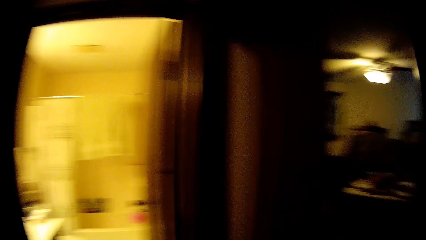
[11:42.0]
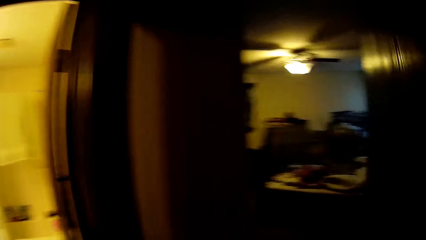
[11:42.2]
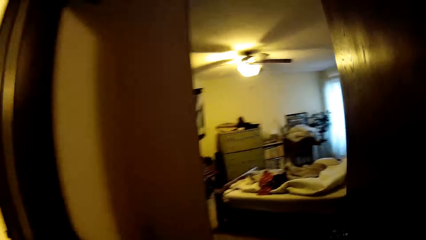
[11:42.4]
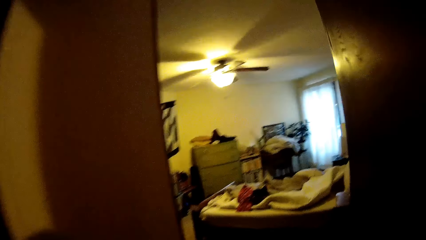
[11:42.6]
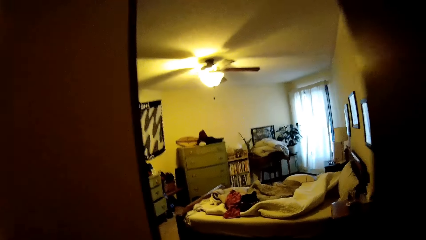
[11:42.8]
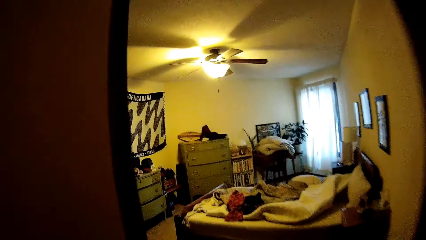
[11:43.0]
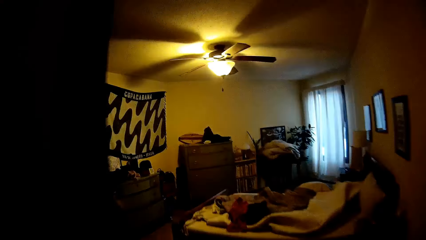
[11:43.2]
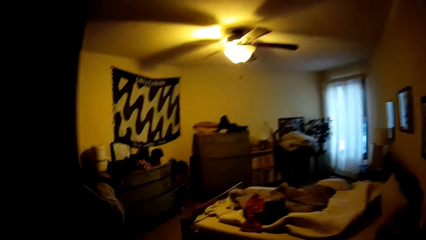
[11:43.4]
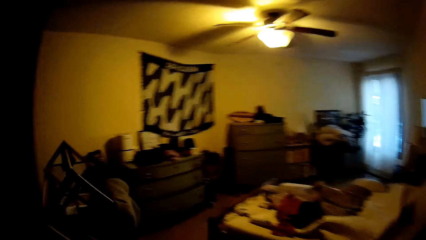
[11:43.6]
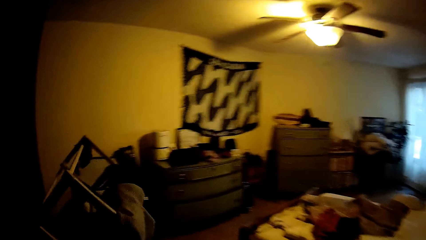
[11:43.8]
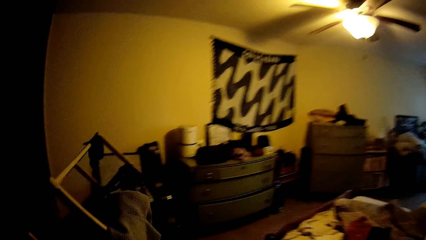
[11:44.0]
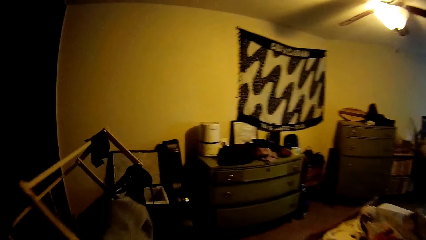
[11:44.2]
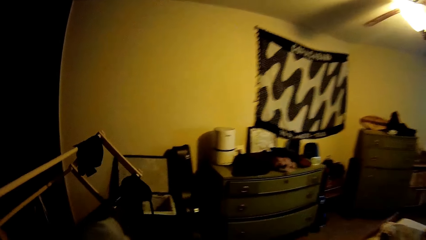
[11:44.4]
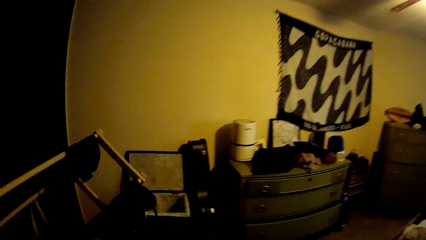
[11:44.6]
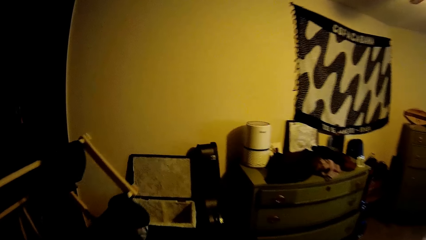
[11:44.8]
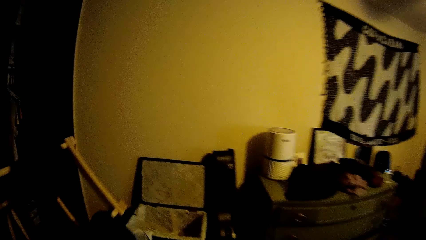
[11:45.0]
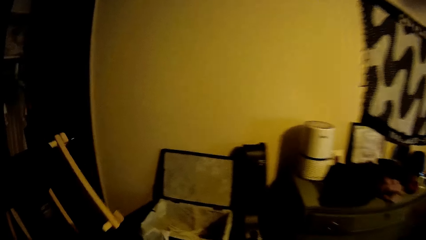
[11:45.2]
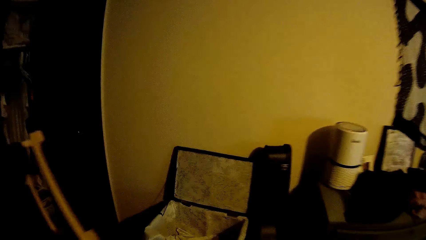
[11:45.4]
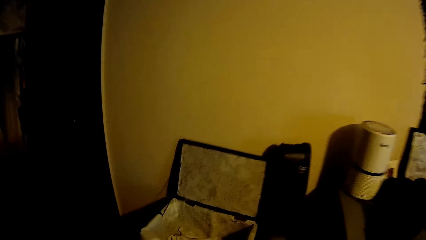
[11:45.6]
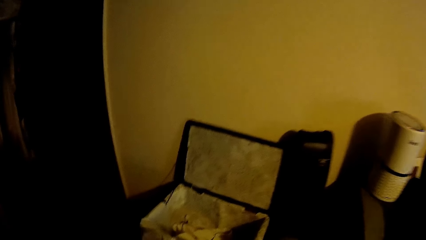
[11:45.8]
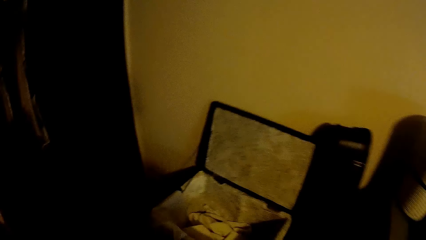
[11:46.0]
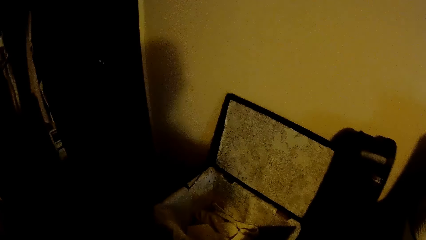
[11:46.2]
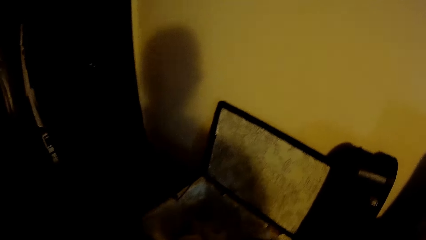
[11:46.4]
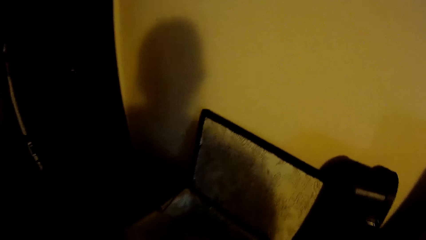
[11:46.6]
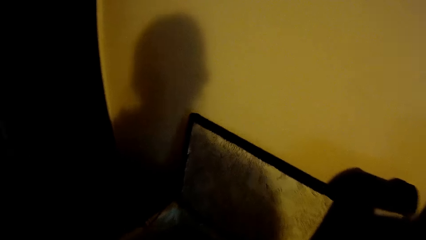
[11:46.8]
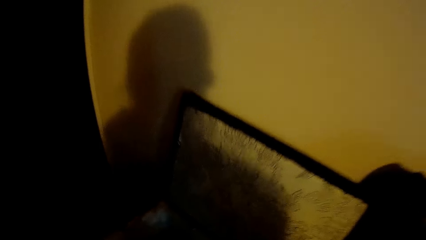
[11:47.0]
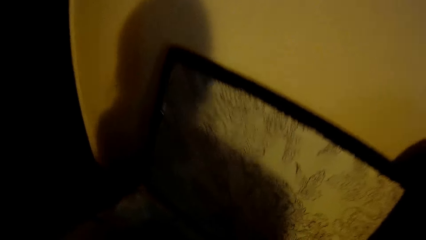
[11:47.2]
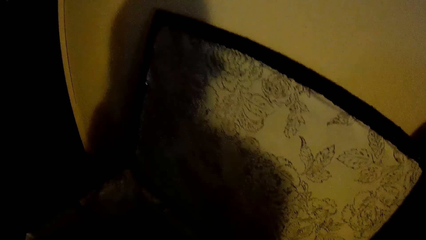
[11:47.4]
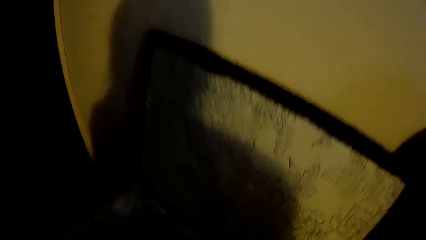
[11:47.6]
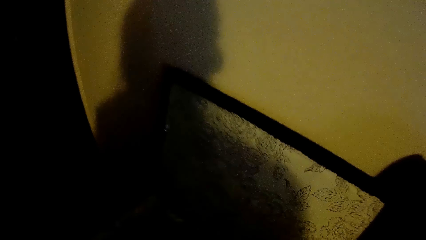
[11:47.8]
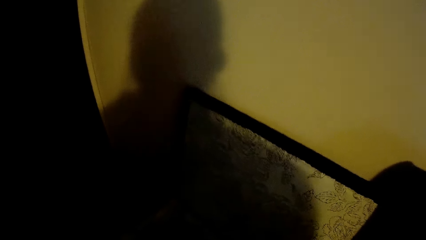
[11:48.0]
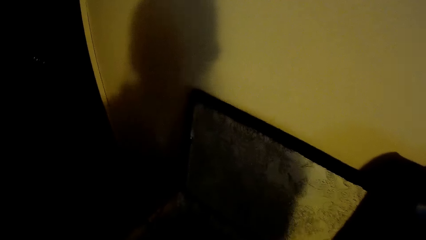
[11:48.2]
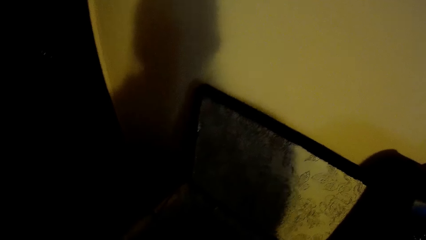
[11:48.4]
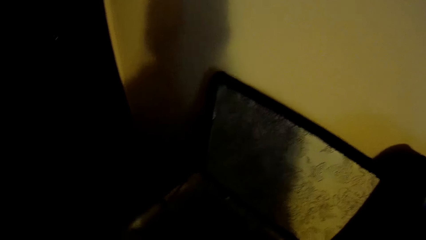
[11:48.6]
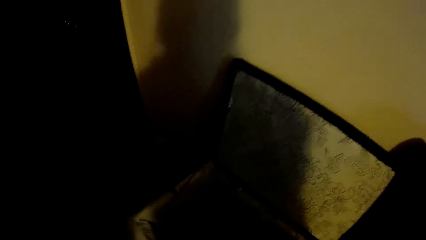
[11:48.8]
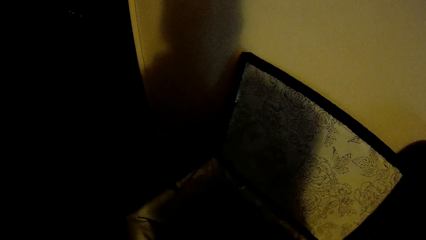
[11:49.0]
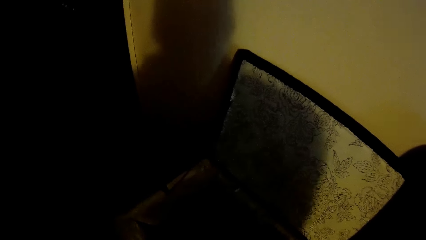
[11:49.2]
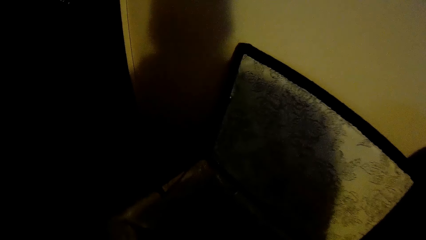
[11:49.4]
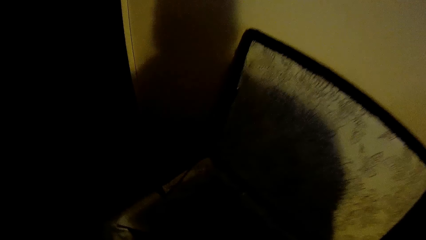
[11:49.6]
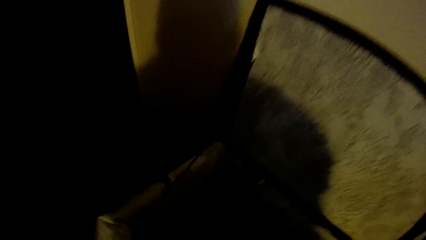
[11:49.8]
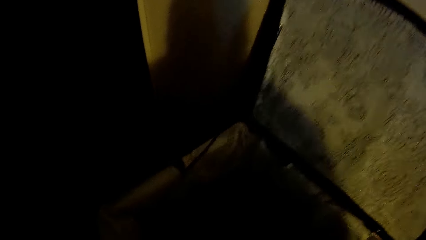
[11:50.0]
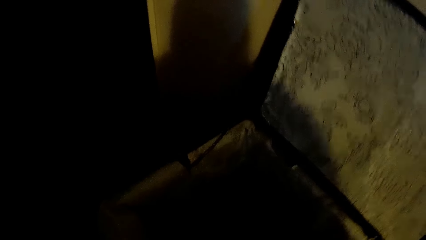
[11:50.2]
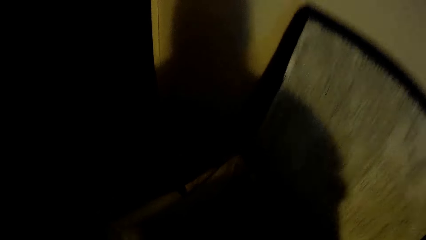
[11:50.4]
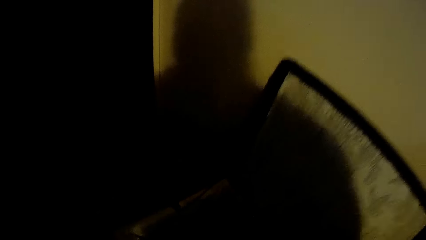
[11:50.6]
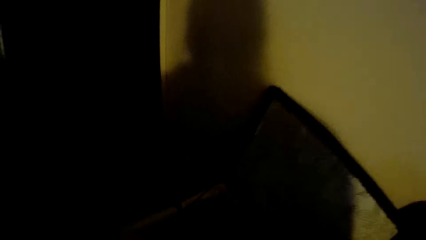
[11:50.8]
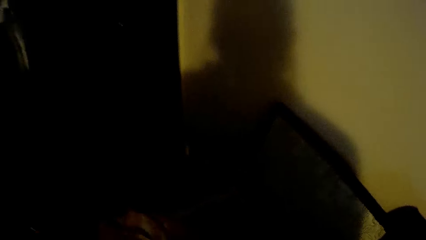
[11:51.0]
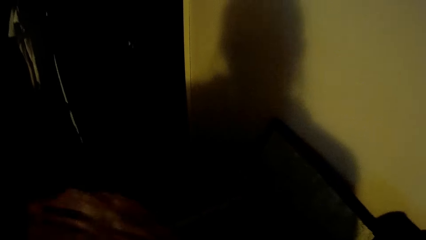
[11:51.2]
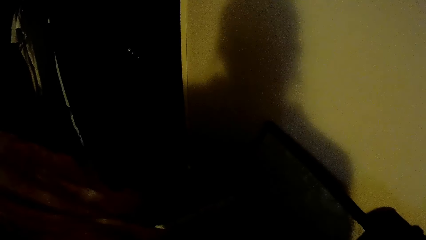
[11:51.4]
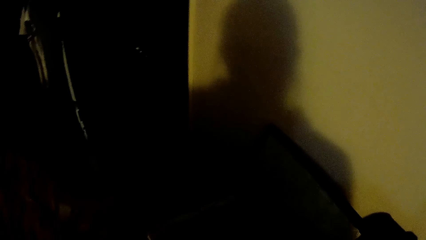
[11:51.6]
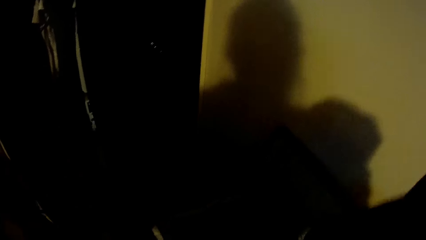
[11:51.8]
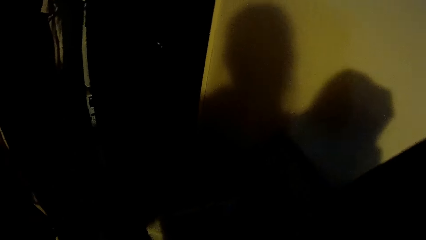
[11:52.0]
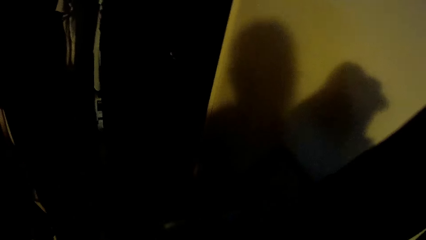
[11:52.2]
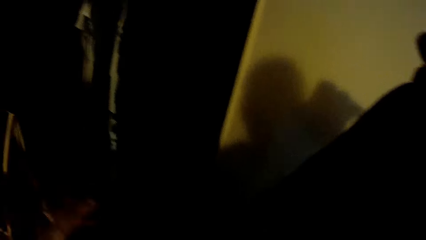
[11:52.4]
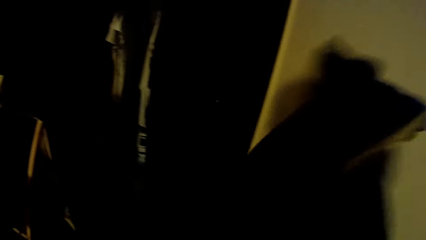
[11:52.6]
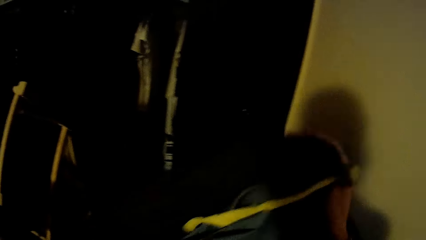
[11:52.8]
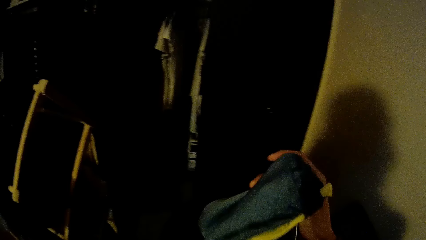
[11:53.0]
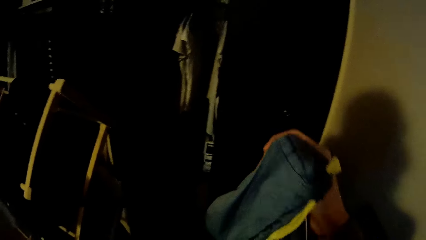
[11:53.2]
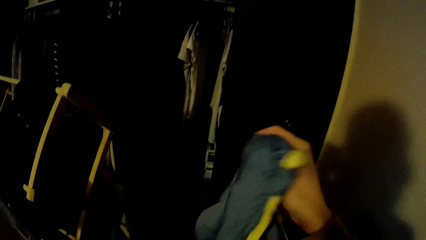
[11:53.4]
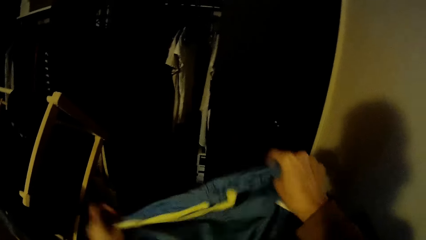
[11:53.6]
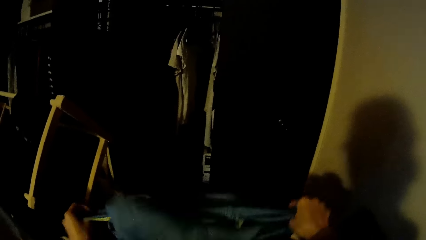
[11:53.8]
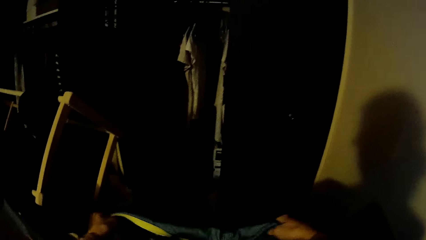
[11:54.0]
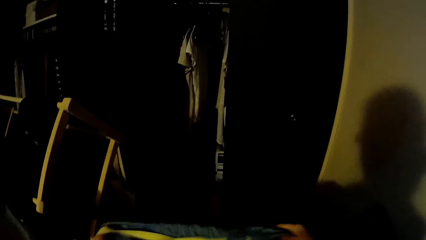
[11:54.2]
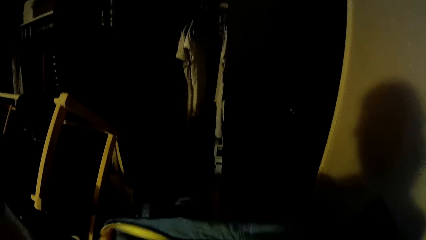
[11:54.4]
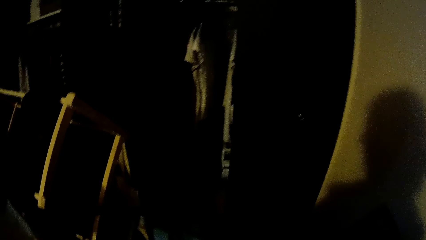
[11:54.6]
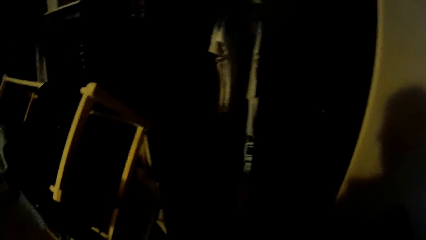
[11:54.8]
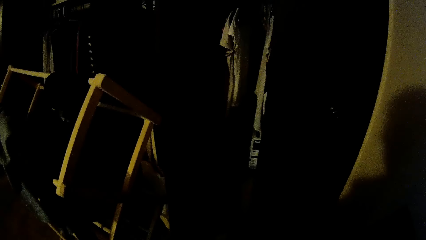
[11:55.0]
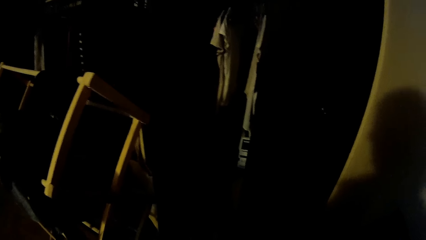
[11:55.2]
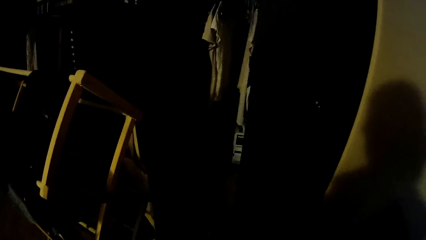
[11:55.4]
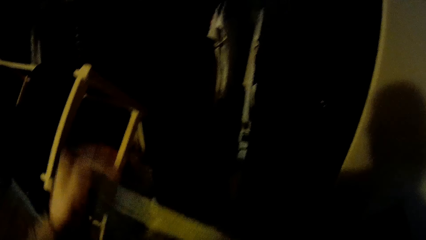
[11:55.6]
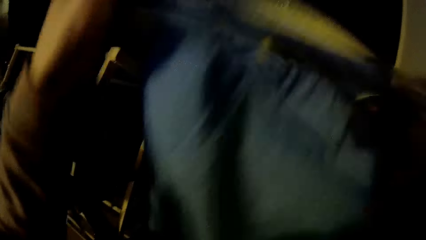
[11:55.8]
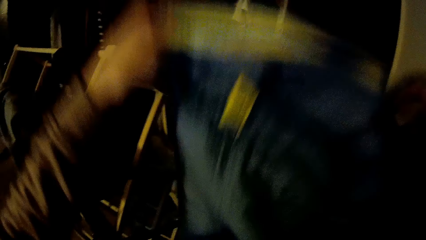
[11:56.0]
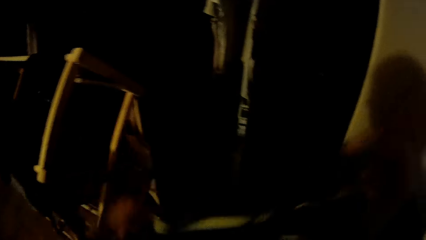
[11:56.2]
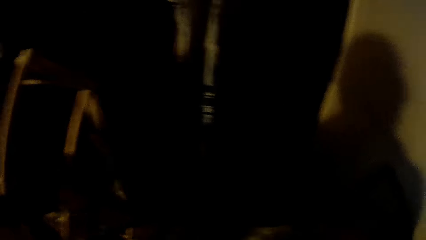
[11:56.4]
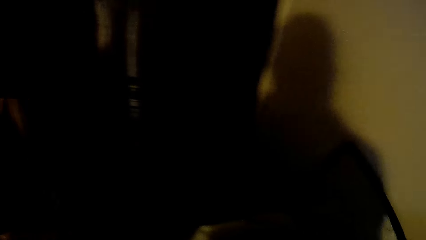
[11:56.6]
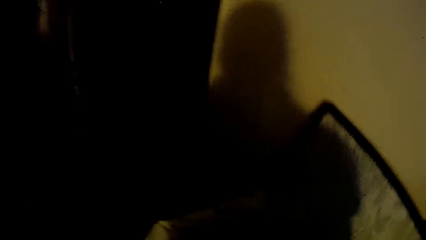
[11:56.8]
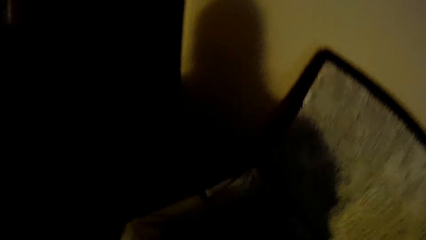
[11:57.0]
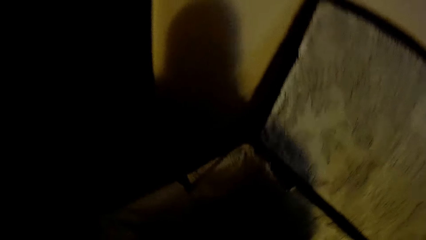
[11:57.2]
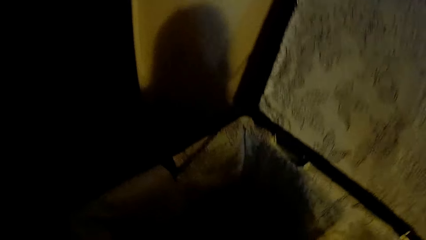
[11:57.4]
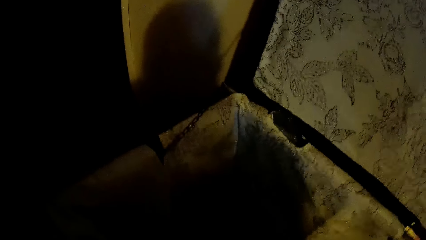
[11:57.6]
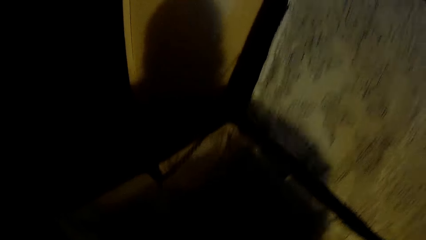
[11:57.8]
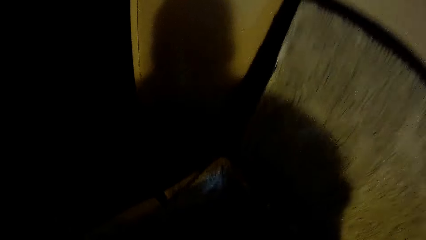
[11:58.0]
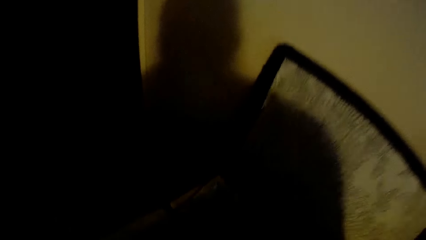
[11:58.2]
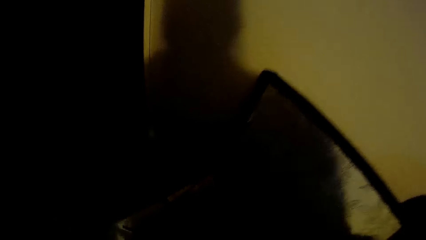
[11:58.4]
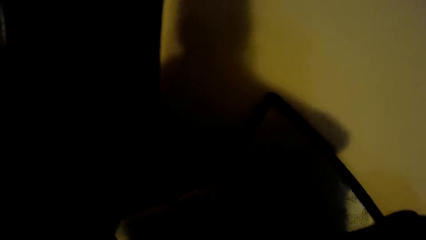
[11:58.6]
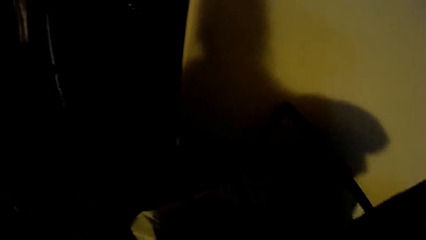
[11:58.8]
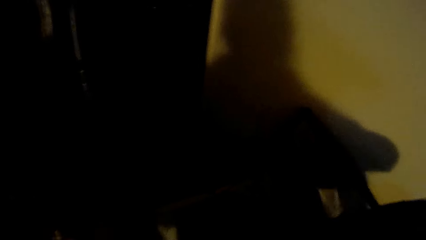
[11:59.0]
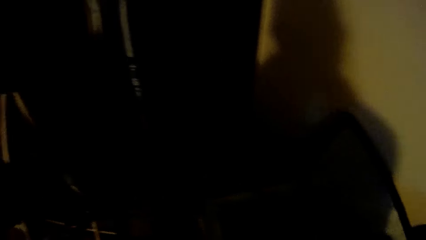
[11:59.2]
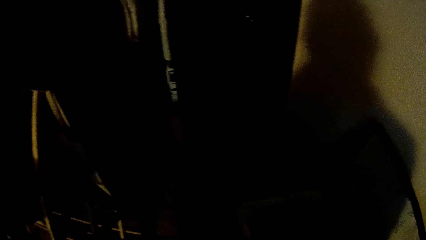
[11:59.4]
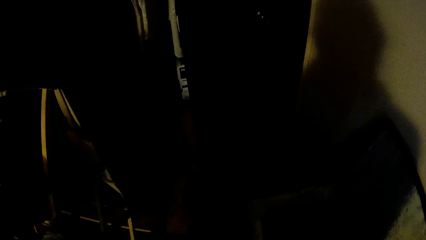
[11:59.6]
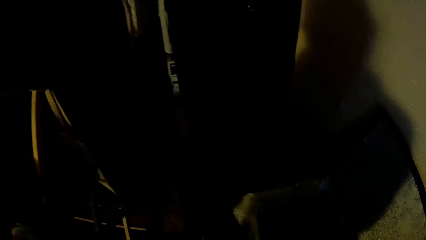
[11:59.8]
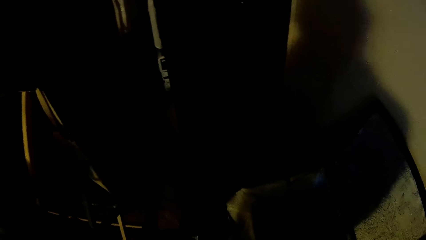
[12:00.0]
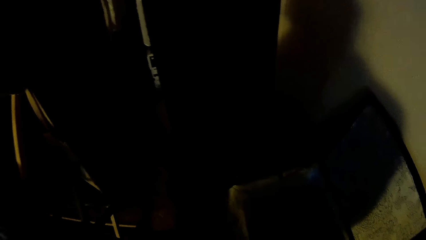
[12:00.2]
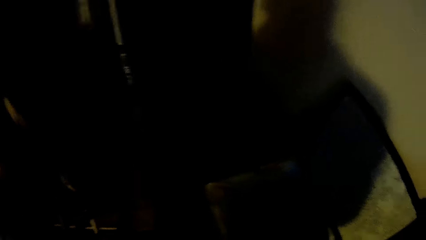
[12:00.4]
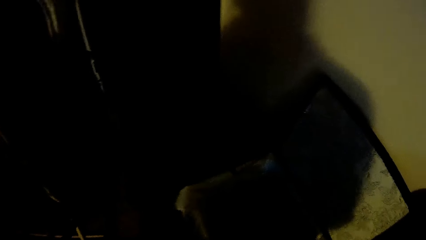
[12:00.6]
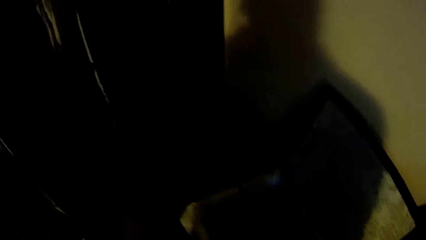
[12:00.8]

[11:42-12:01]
The camera wearer walks into the bedroom. She holds a red cloth with her left hand. She picks clothes from the suitcase. She stretches a pair of pants with both hands. She looks at the clothes and arranges the clothes in the suitcase.
